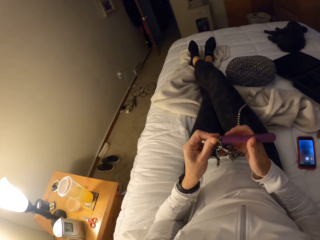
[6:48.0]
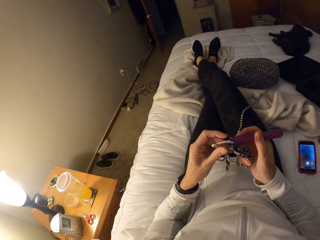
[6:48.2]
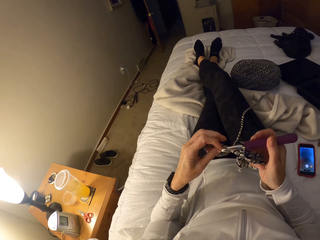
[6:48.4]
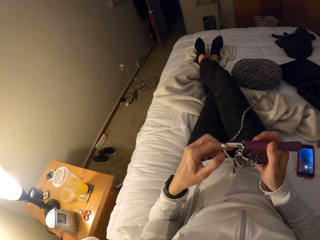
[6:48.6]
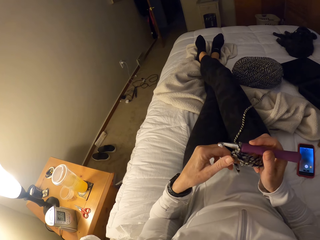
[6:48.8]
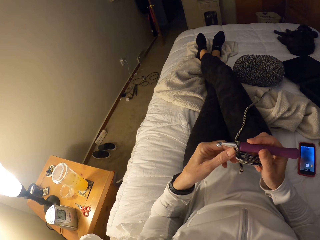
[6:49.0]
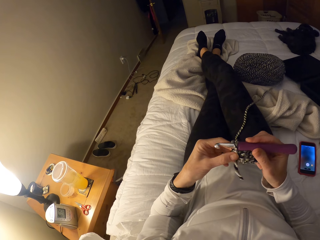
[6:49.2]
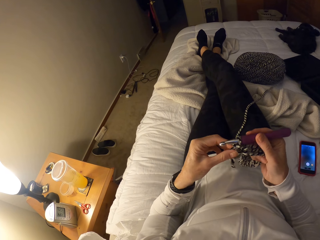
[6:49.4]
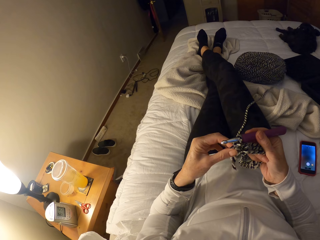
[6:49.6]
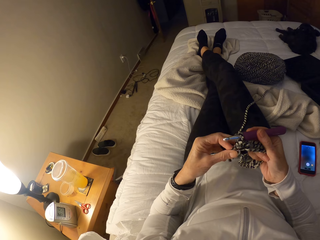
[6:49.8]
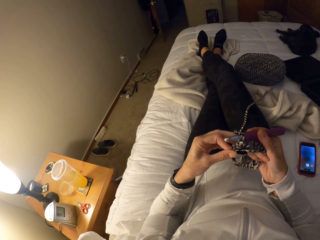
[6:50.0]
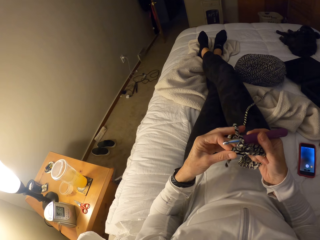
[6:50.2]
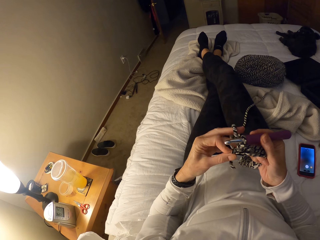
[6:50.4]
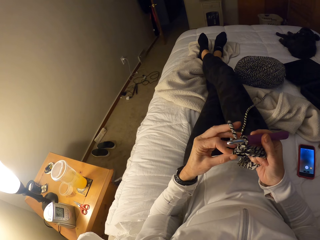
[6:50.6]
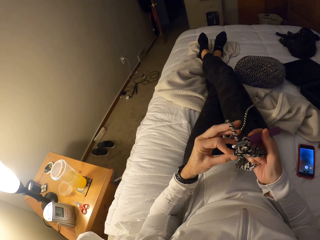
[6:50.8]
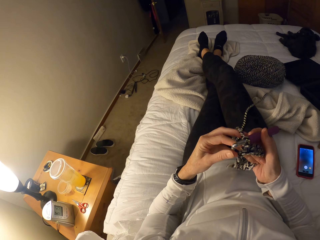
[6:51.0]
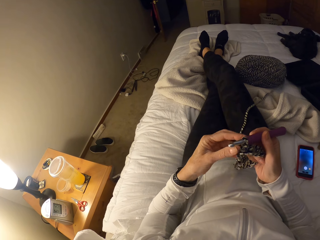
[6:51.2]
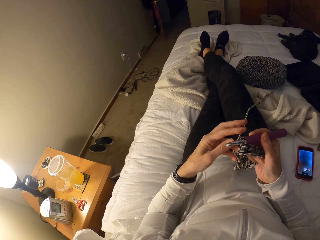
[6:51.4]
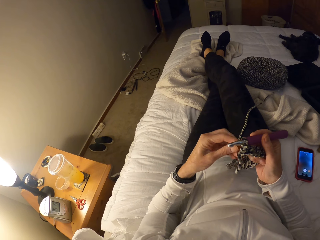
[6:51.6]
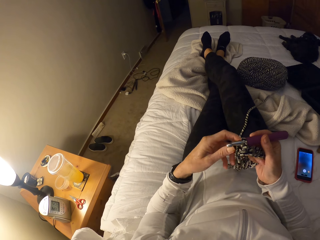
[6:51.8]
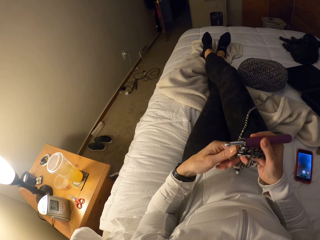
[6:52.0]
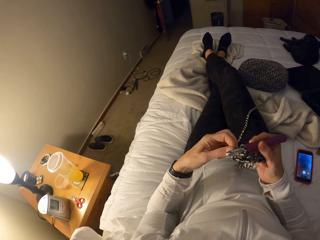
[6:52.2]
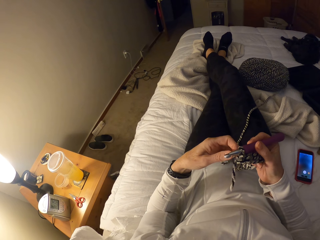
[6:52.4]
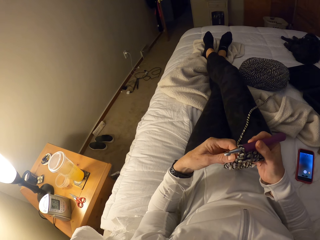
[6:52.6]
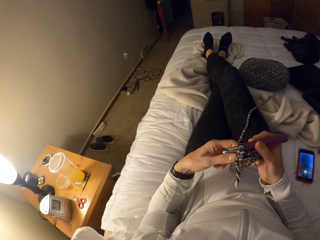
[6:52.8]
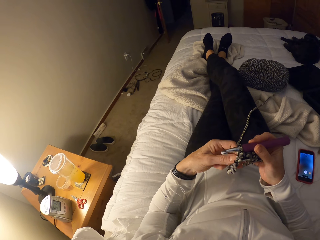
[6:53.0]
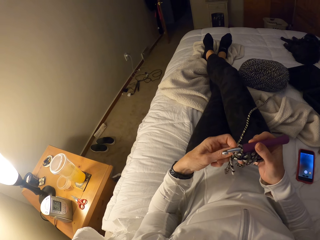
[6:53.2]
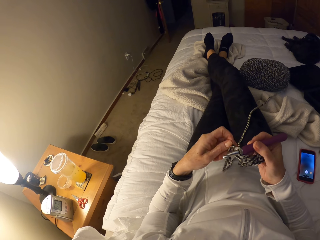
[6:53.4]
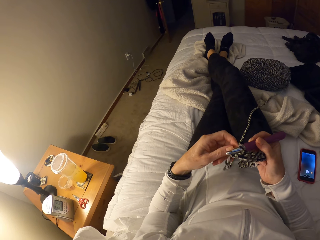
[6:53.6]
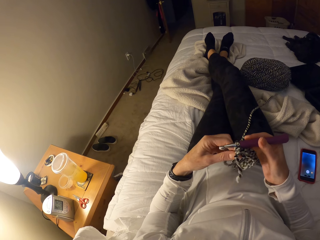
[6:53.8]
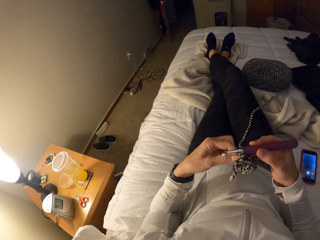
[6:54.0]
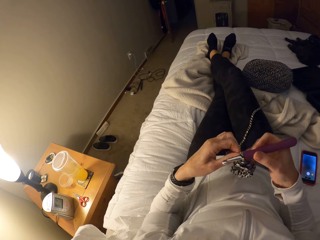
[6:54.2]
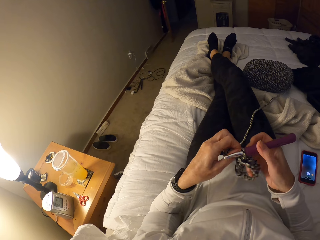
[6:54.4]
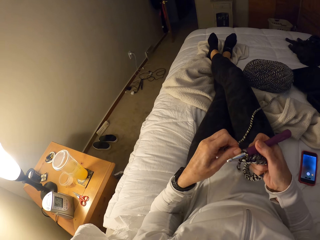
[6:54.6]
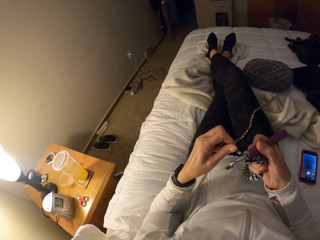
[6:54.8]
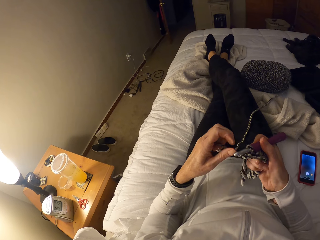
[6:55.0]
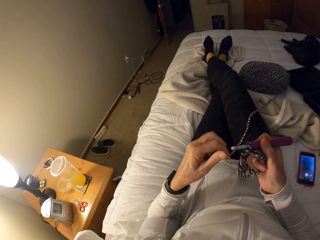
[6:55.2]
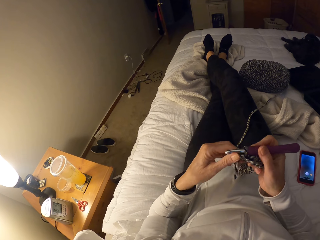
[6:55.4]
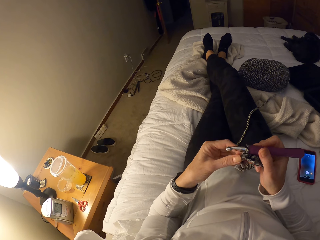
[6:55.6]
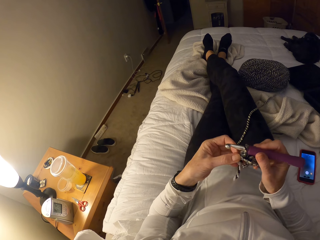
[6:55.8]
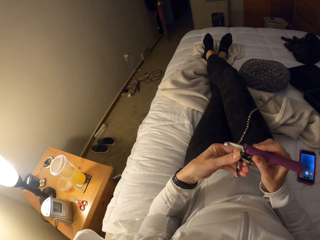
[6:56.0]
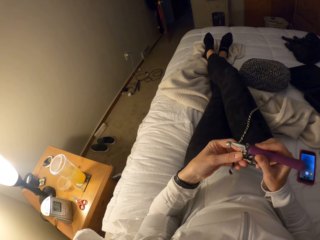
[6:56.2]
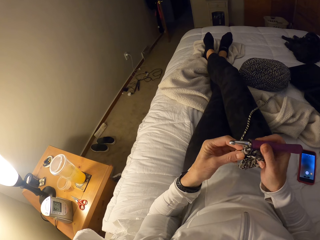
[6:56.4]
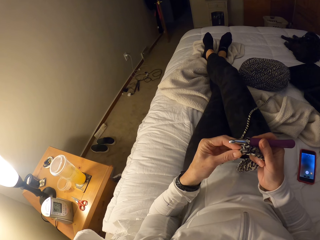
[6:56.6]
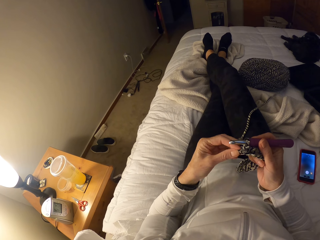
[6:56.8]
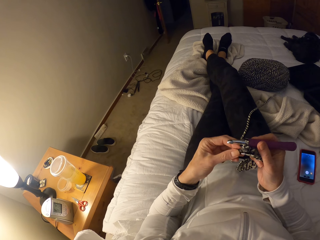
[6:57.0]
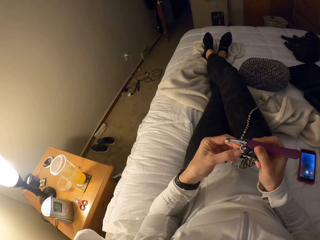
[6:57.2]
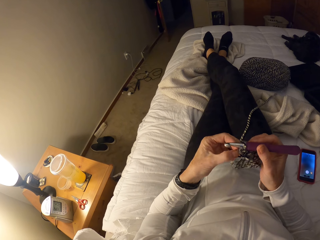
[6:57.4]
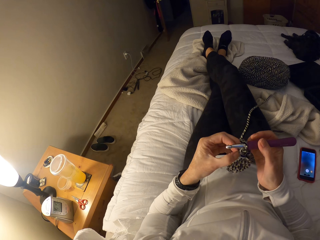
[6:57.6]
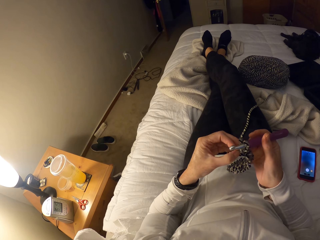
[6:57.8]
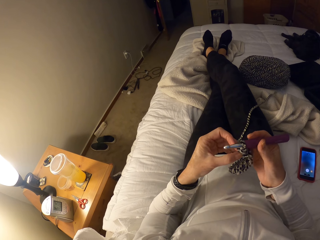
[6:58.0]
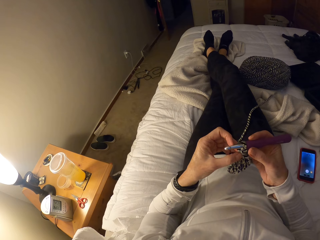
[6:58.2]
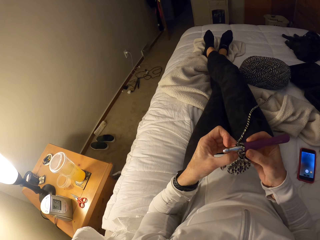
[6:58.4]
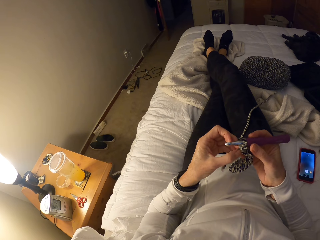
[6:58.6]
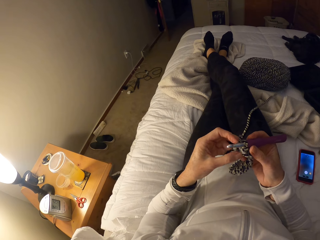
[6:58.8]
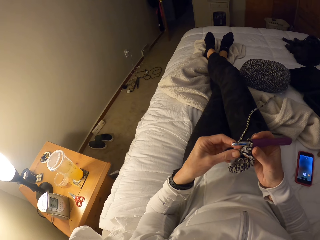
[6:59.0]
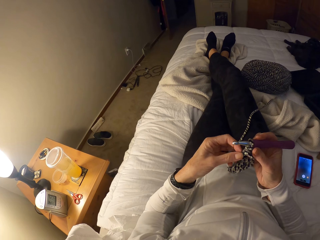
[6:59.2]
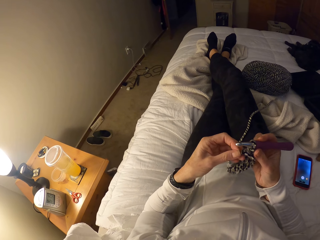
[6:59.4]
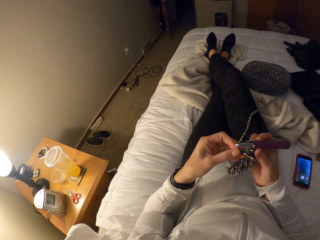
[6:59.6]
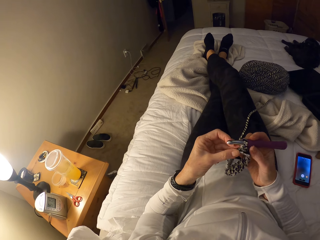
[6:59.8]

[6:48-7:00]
The camera wearer passes the crochet hook to her right hand. She holds the crochet with her right hand. She fixes the yarn in the fabric. She adjusts the crochet with her left hand. She tightens the yarn around the crochet hook. She adjusts the crochet with both hands.

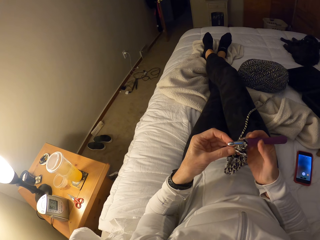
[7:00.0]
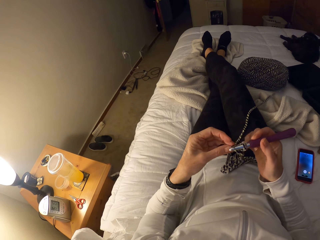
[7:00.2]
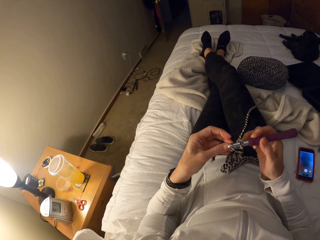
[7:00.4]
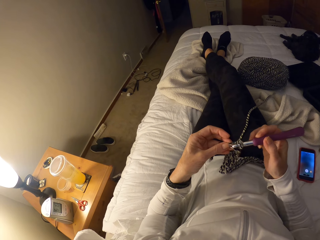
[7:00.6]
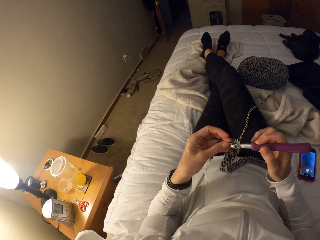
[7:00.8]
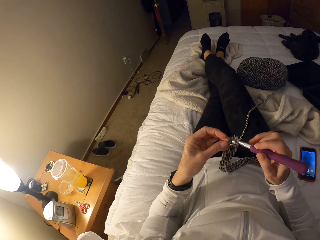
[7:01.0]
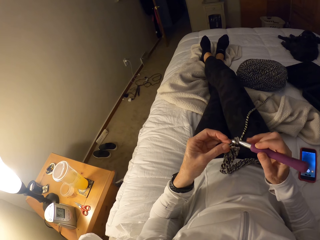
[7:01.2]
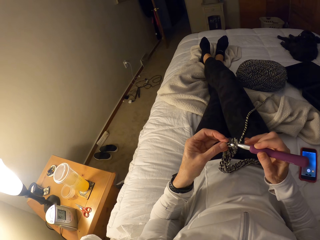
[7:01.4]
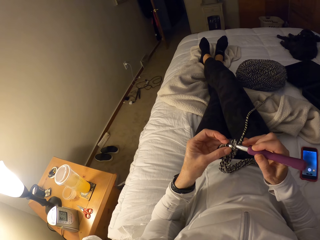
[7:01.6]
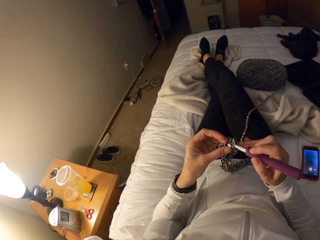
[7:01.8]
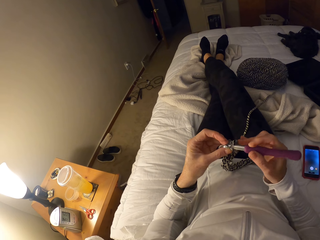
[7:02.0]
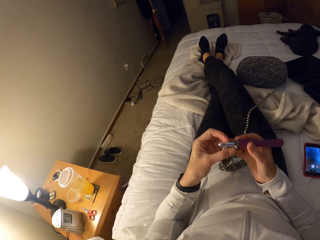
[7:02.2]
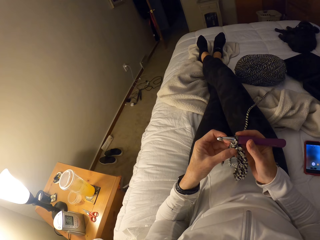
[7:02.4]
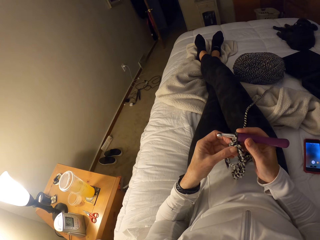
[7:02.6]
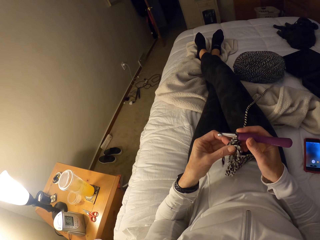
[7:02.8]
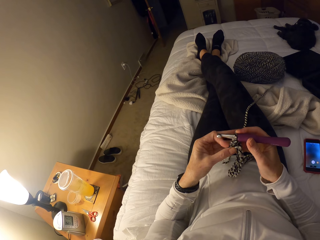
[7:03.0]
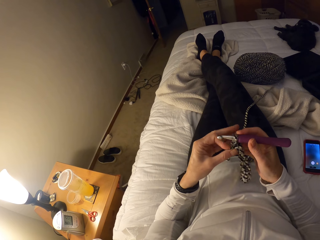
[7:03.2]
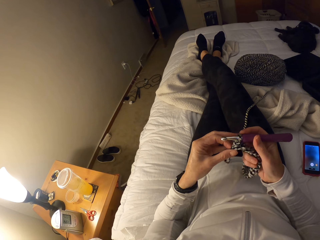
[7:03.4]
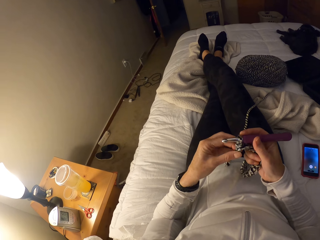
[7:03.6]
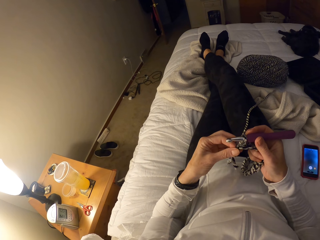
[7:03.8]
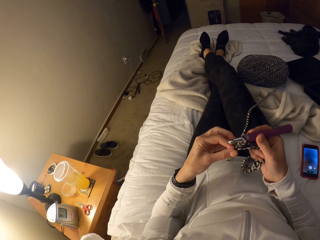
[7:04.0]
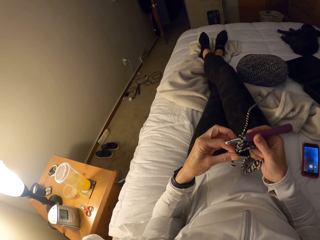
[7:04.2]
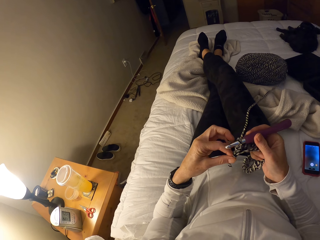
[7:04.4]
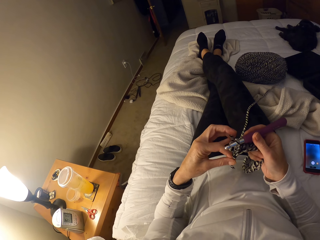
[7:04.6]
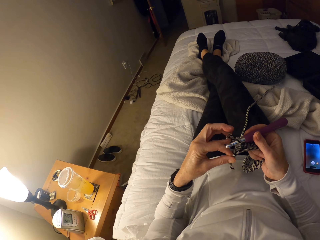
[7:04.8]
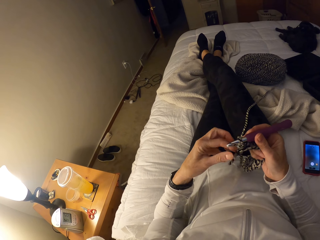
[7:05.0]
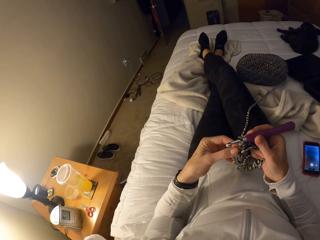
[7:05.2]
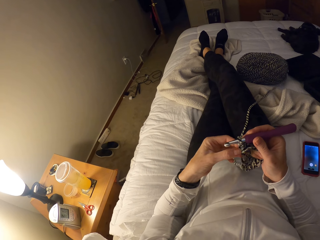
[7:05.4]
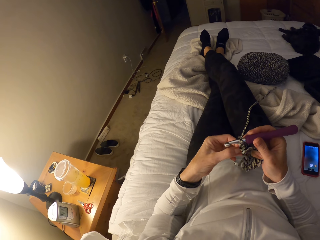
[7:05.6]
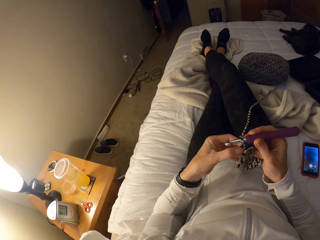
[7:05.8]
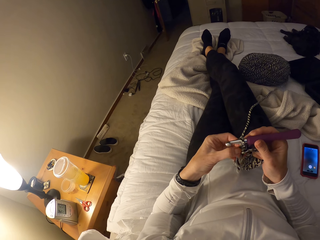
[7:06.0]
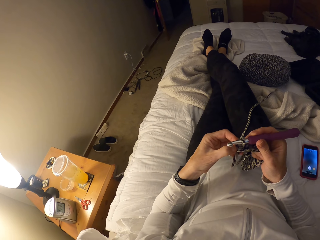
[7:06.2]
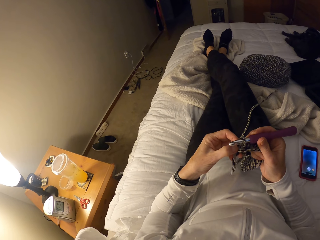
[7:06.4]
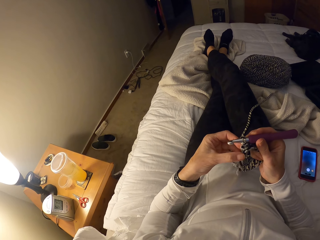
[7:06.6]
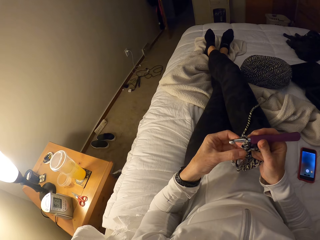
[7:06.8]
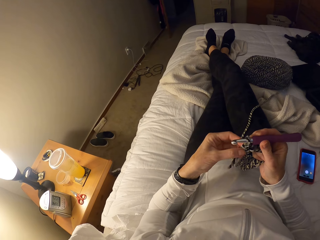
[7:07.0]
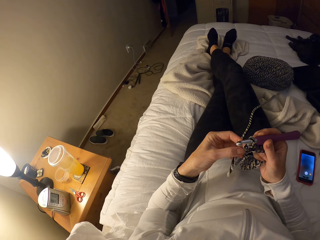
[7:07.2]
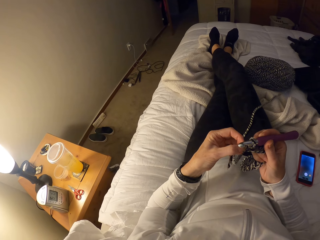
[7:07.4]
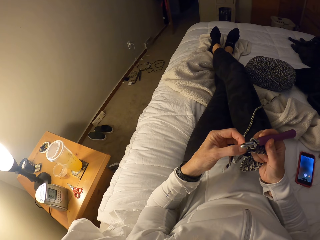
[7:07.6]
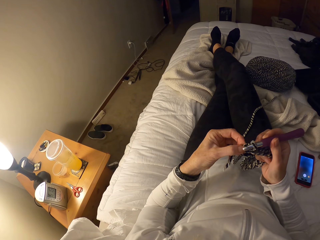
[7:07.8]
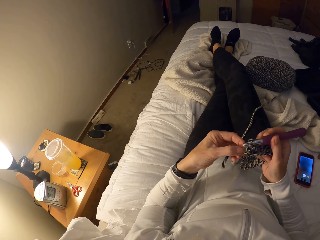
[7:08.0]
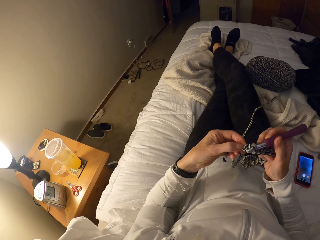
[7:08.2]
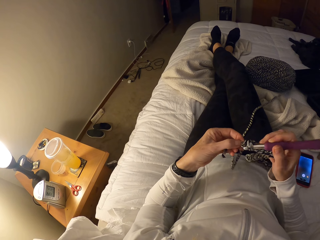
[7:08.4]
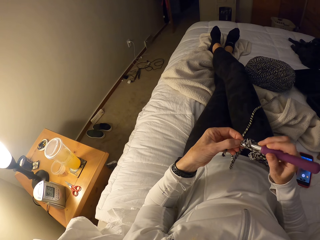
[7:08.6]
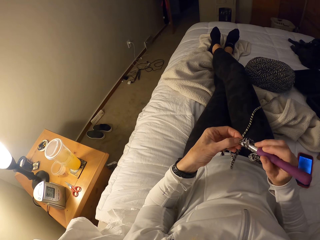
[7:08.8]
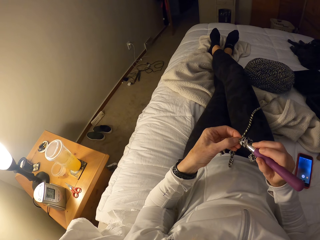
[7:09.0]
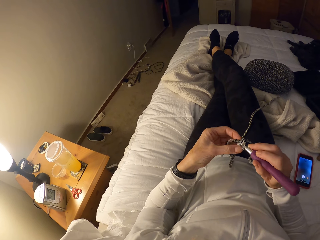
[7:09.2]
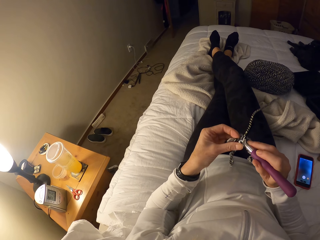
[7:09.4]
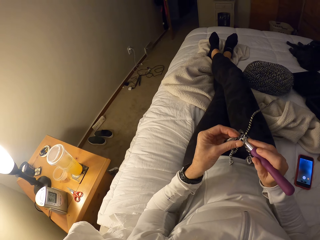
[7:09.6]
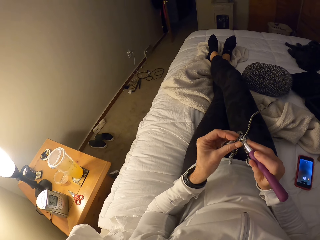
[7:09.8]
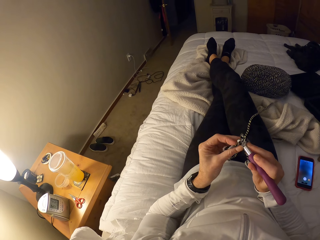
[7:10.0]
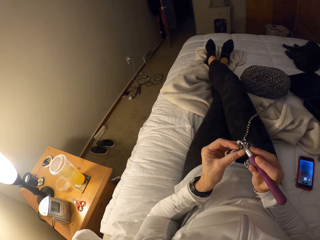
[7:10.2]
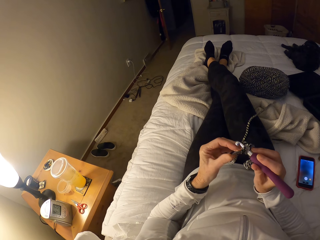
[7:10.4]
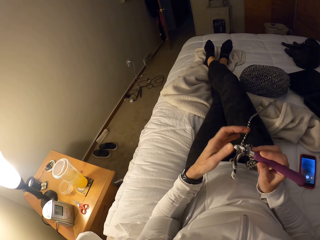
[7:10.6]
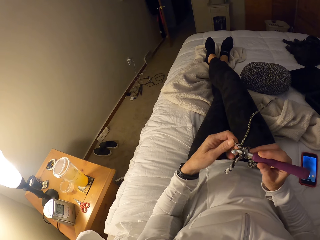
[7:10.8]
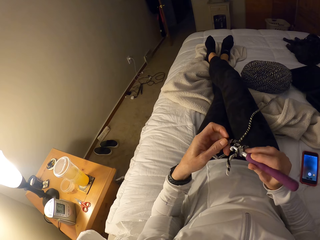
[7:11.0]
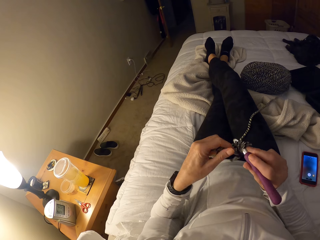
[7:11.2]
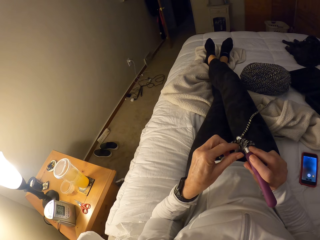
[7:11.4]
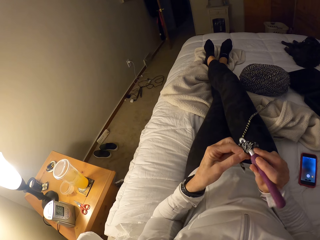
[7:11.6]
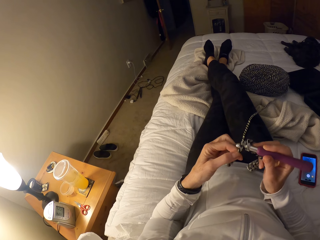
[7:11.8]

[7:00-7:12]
The camera wearer begins to crochet. They put the yarn around the crochet hook.
